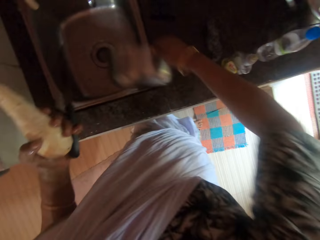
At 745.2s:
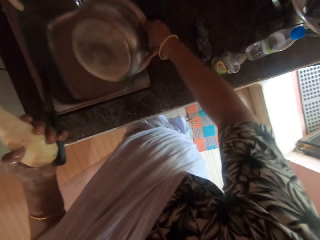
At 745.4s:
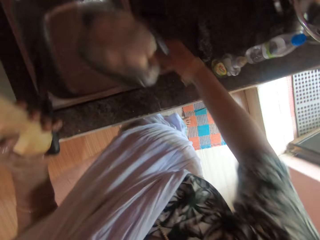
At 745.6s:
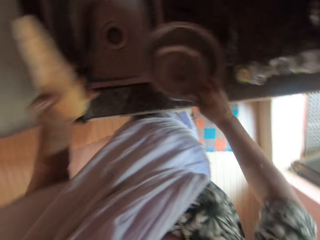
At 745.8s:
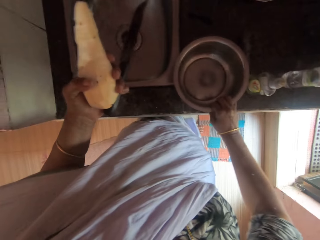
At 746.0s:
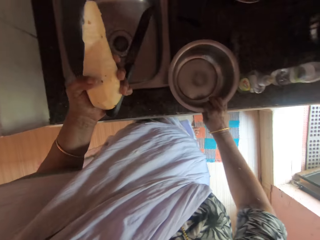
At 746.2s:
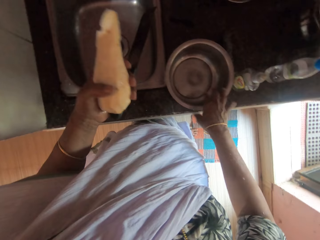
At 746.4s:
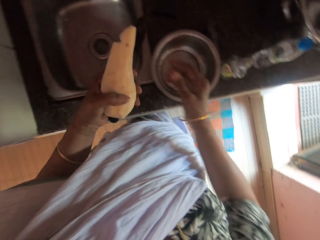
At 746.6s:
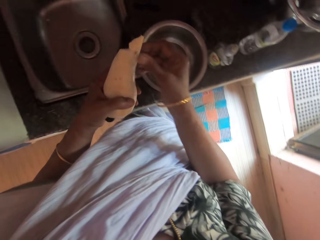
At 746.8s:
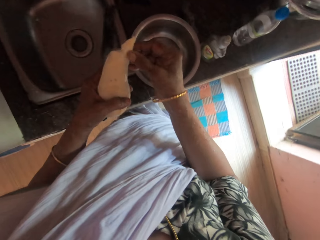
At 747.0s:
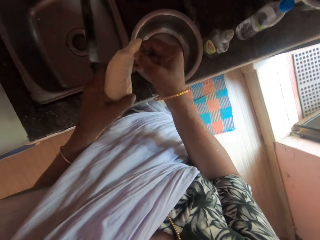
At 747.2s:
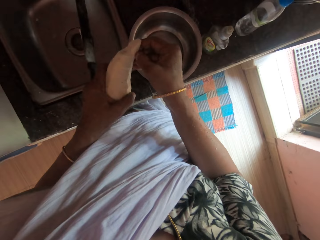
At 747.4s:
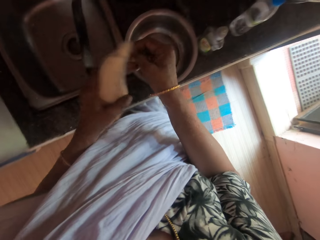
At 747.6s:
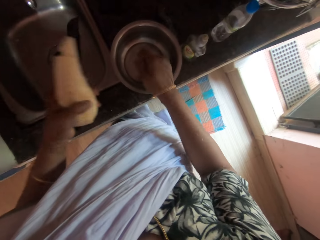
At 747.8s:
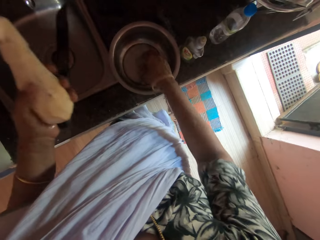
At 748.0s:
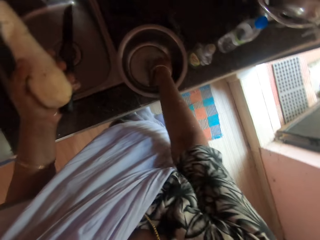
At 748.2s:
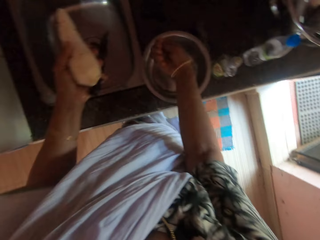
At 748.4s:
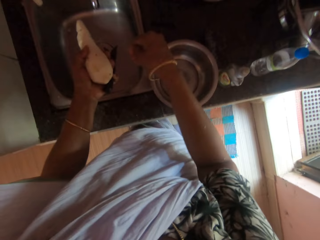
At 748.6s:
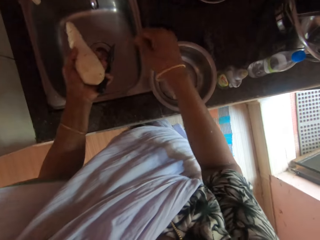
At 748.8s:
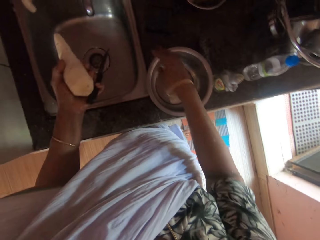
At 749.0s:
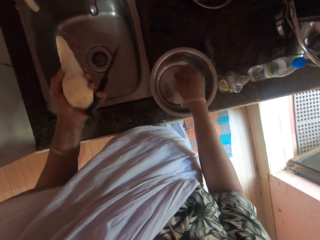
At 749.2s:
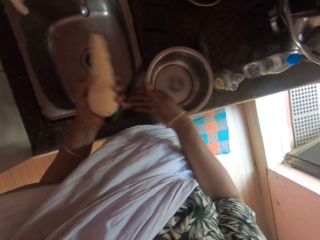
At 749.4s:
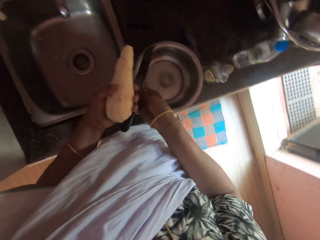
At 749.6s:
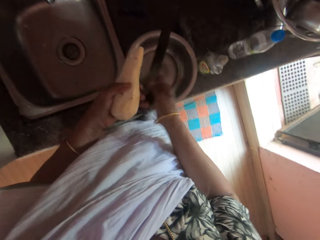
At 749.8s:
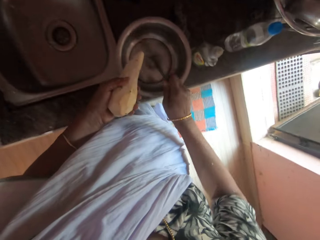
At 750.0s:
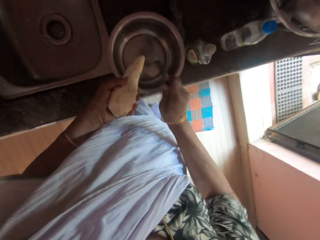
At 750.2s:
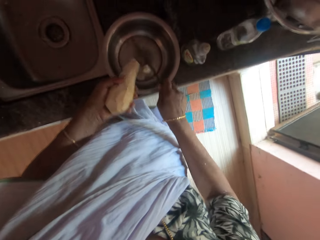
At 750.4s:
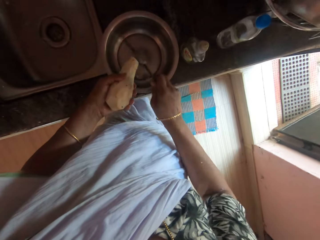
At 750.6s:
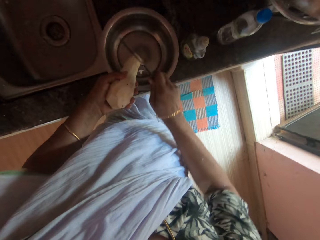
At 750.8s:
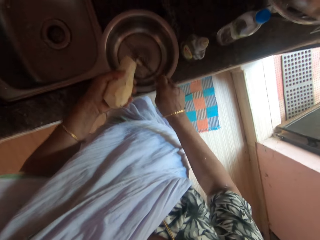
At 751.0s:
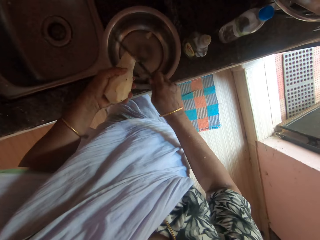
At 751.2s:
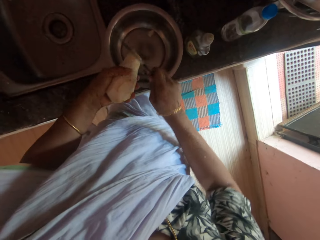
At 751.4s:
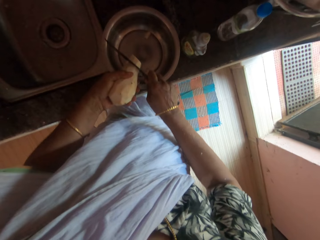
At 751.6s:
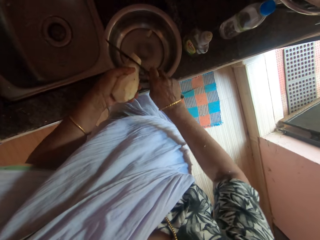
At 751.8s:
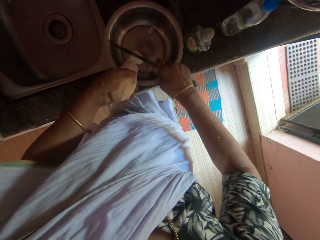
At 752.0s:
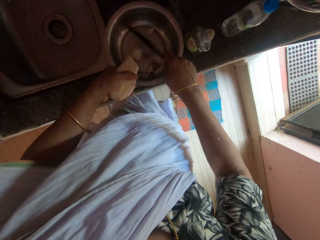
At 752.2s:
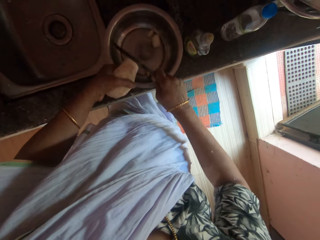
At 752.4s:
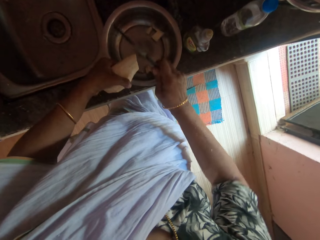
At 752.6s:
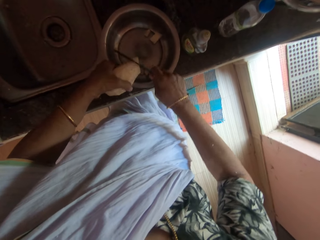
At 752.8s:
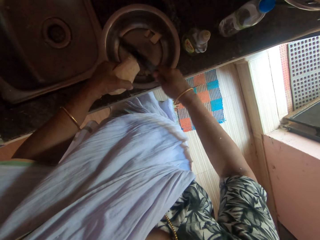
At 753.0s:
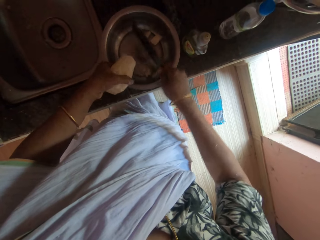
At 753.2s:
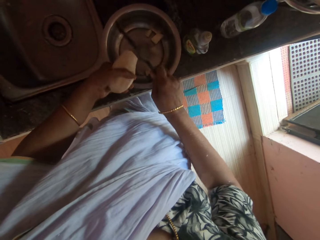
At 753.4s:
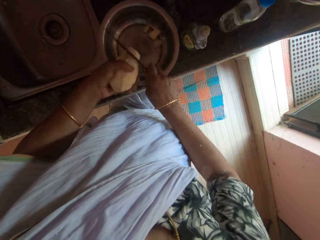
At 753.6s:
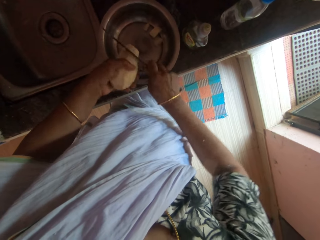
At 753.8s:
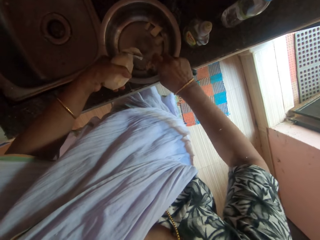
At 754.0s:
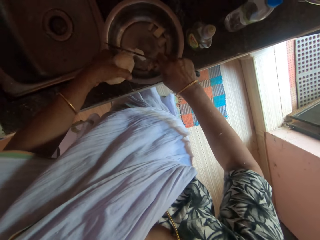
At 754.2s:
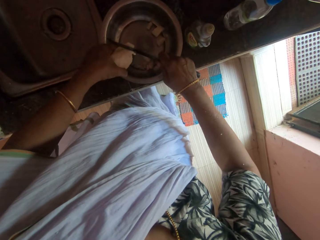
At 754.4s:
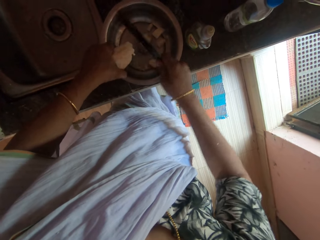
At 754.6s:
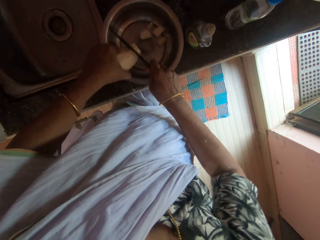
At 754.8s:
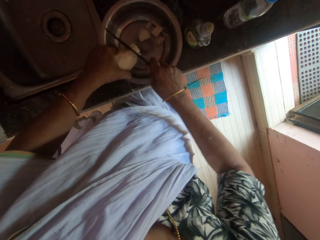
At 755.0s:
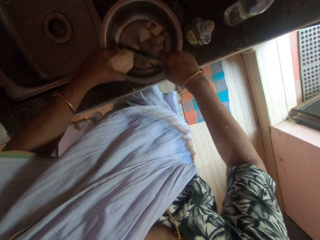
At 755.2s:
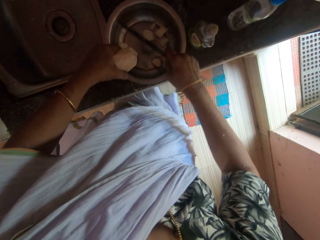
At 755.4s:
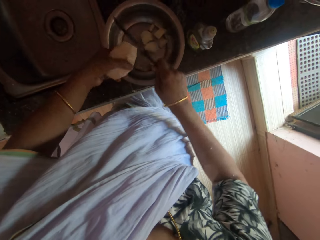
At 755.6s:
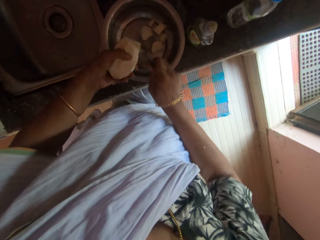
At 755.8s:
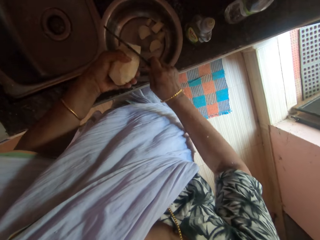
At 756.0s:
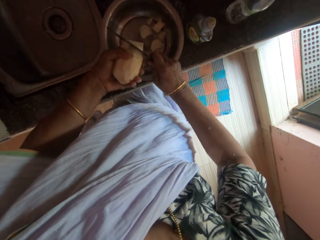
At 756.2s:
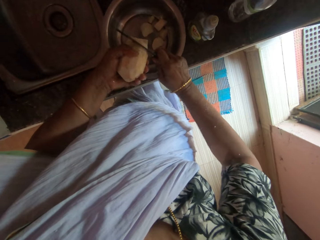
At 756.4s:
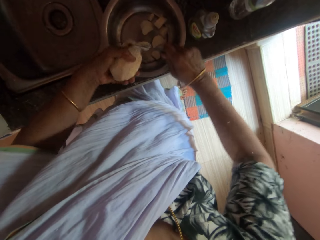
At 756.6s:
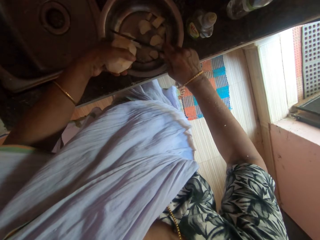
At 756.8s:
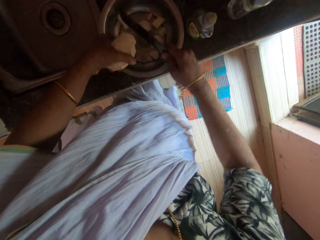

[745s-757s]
The camera wearer pours the water from the plate in the sink with her right hand. She places the plate on the counter table with her right hand. She removes a cocoyam peel from the tuber of cocoyam with her right hand. She puts her right hand in the plate on the counter table. She throws the cocoyam peel in the sink with her right hand. She passes the knife from her left hand to her right hand. She slices the tuber of cocoyam in the plate with the knife in her right hand.

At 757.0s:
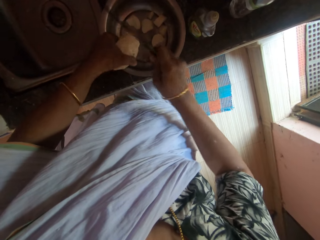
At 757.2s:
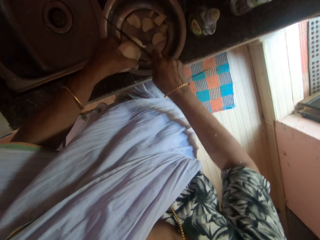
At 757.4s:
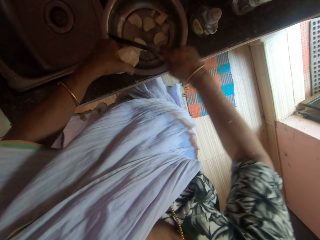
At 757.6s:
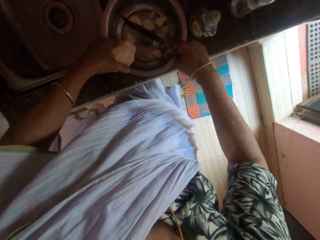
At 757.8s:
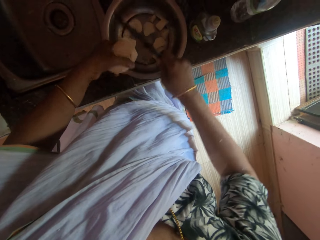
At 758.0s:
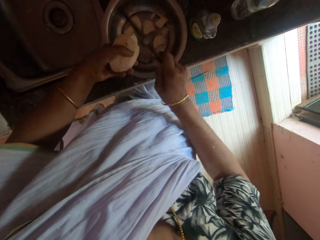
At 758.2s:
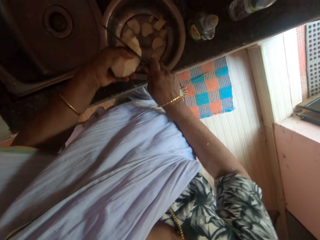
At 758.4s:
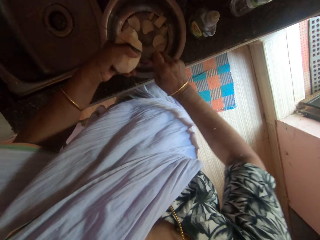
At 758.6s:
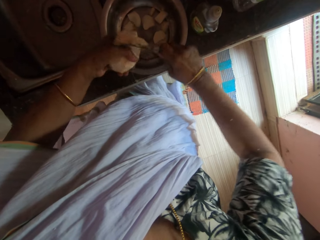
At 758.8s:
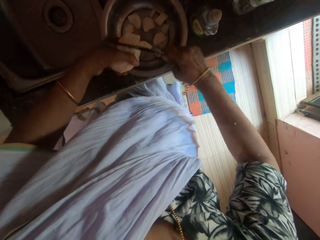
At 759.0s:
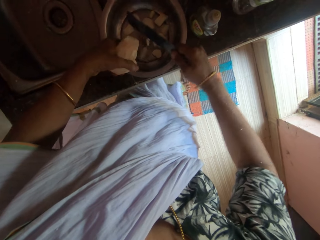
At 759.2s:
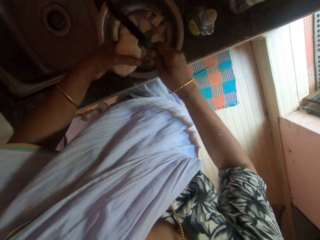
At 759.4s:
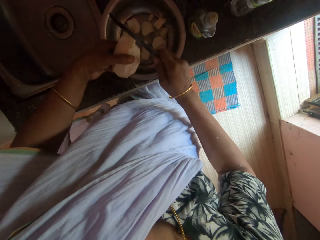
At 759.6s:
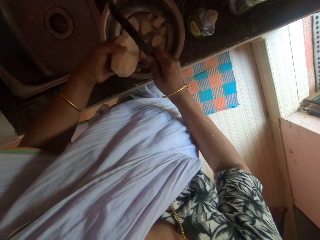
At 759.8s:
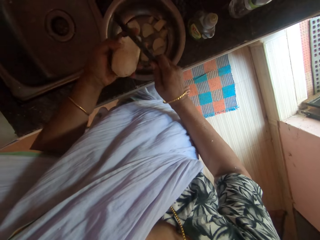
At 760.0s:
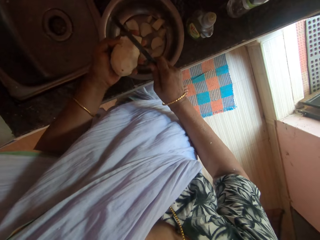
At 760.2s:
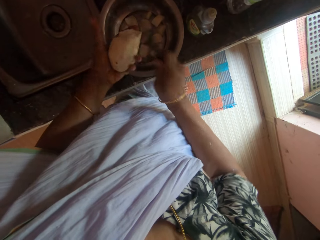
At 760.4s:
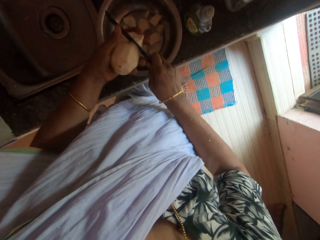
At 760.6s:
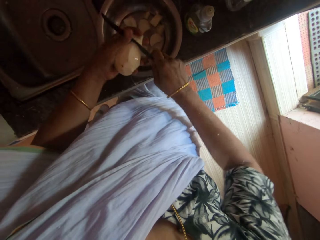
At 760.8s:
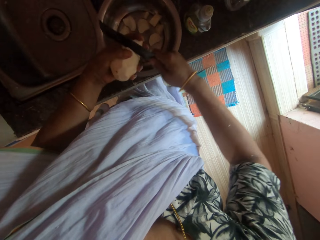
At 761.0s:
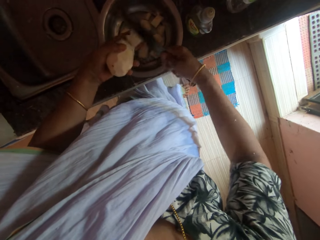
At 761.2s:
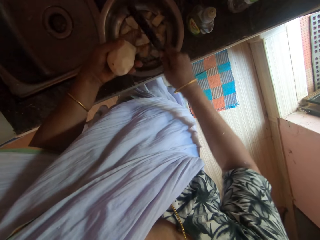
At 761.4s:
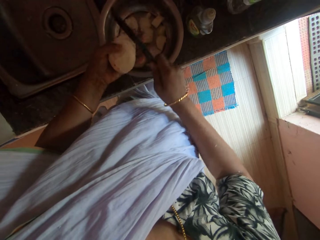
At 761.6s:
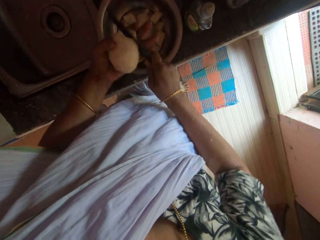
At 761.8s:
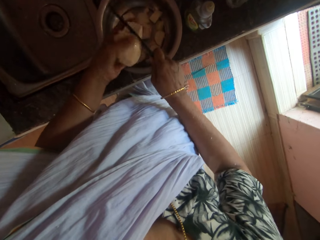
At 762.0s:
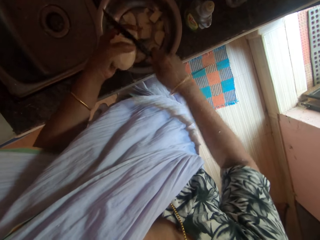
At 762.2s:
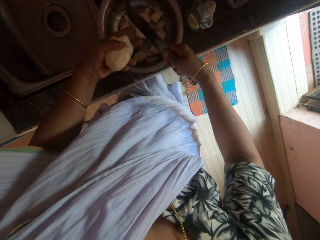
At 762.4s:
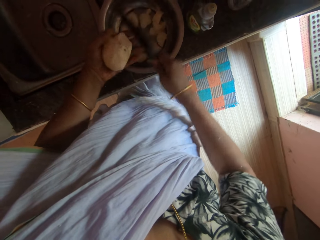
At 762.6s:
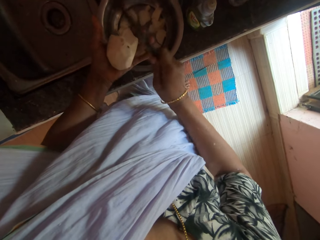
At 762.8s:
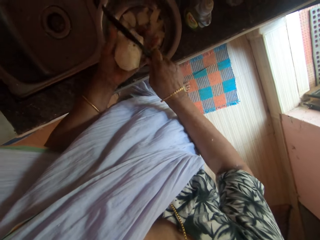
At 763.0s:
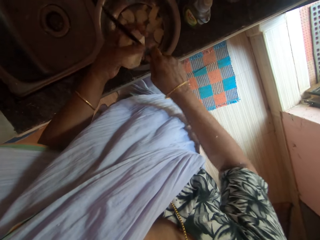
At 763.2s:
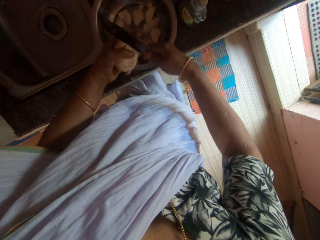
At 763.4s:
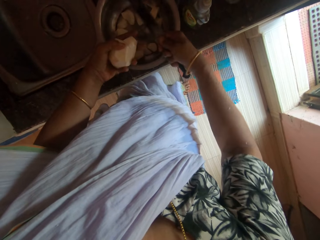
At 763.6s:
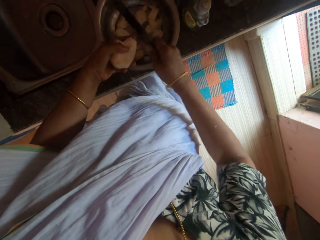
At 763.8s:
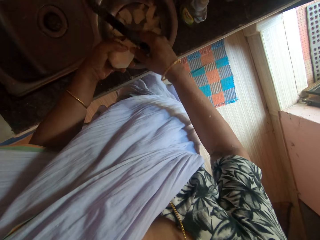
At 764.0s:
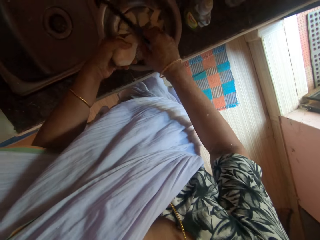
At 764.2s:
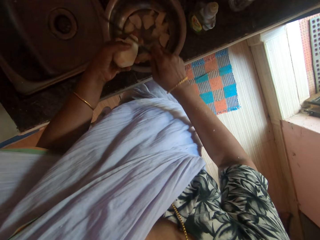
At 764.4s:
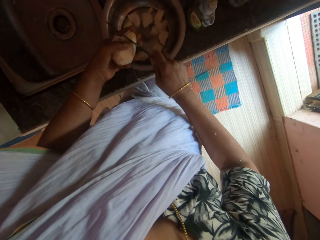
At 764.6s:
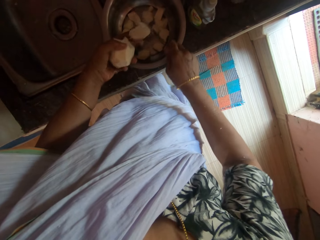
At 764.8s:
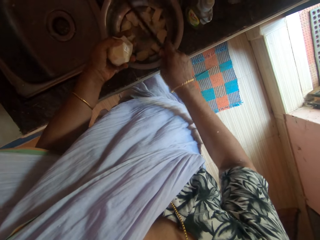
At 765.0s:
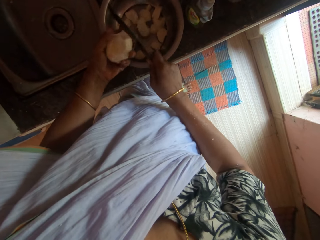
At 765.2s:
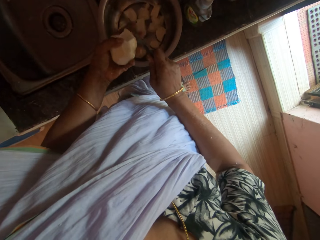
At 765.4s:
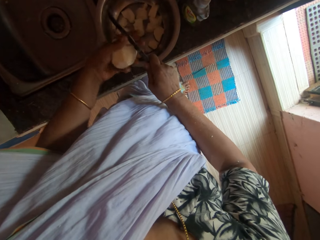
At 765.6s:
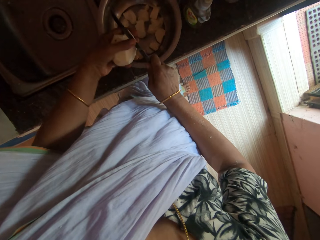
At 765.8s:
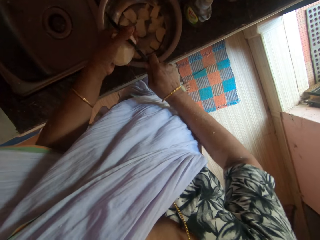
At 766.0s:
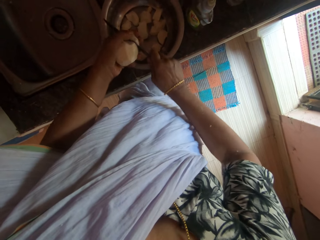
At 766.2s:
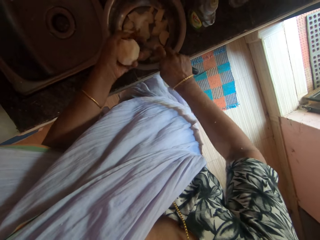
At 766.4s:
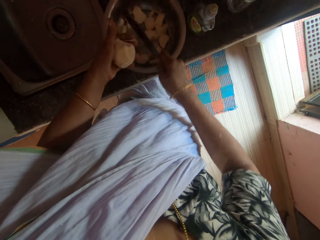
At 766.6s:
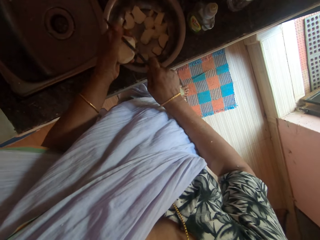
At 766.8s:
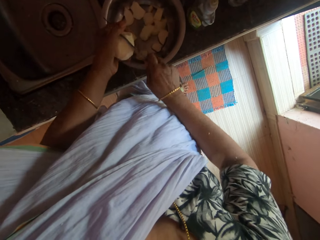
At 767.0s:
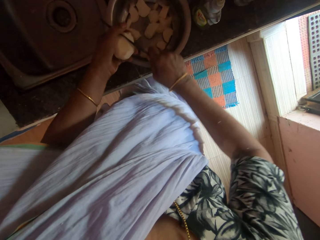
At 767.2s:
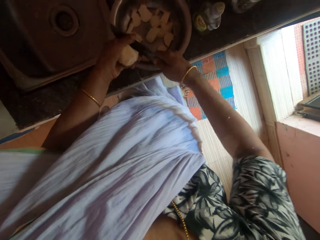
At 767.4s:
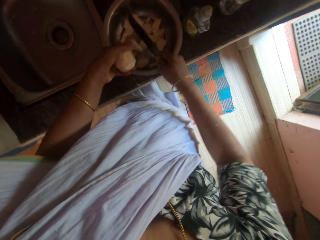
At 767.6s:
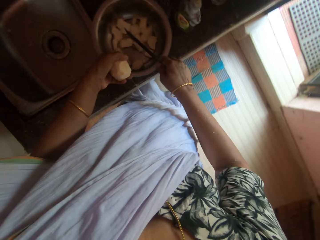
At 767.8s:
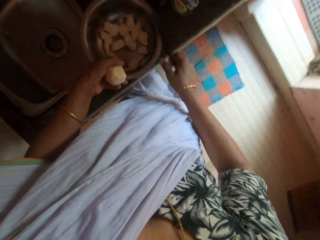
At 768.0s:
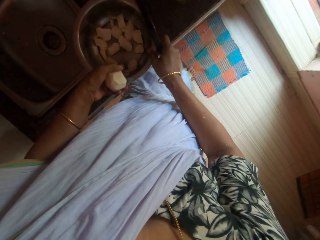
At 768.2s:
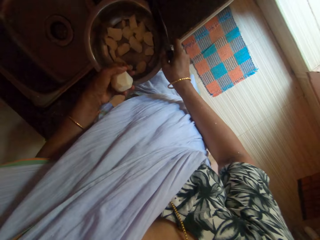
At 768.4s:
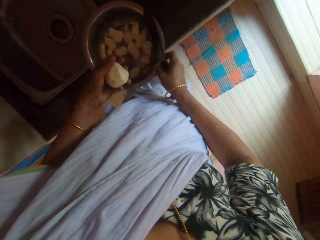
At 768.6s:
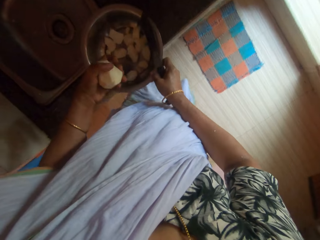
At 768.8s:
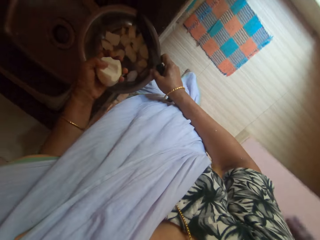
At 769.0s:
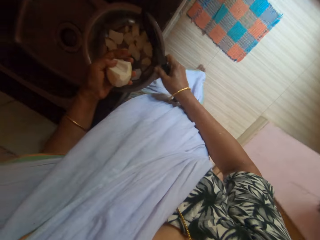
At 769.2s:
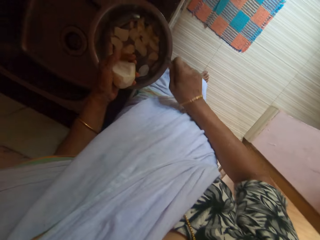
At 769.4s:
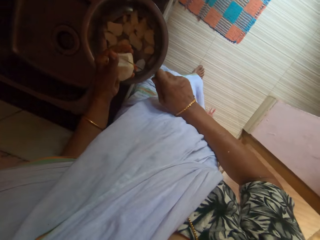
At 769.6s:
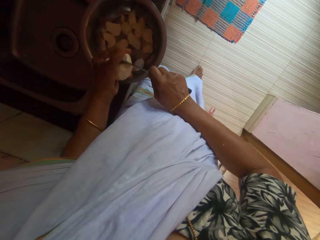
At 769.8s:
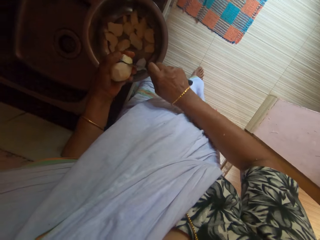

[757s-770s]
The camera wearer holds the plate on the counter table with her left hand. She adjusts the plate on the counter table with her left hand. She holds the plate on the counter table with her right hand. She adjusts the plate on the counter table with her right hand. She slices the tuber of cocoyam in the plate with the knife in her right hand.
